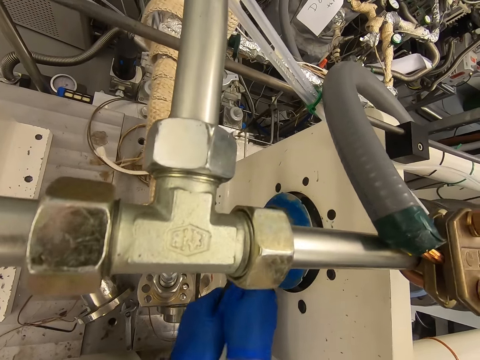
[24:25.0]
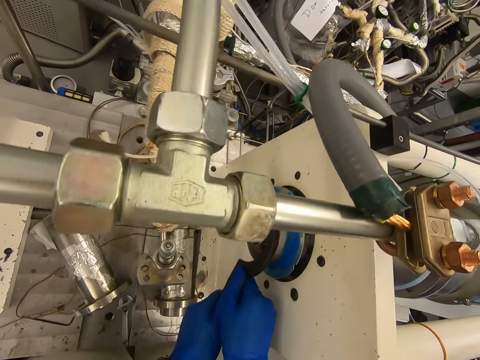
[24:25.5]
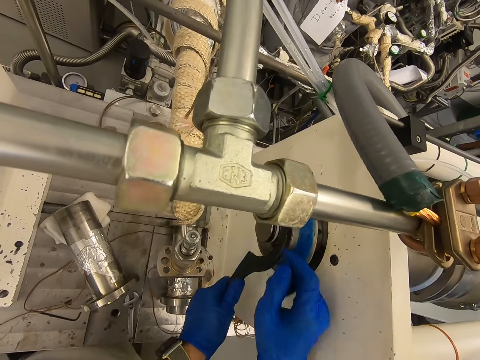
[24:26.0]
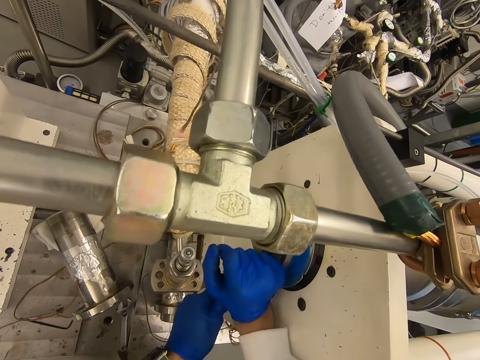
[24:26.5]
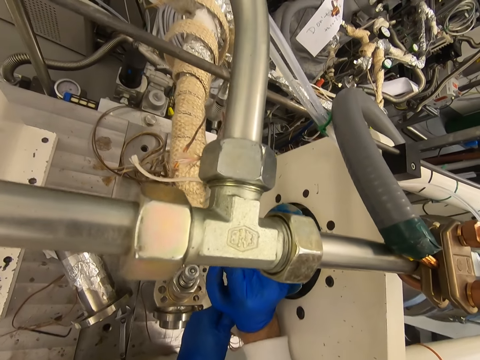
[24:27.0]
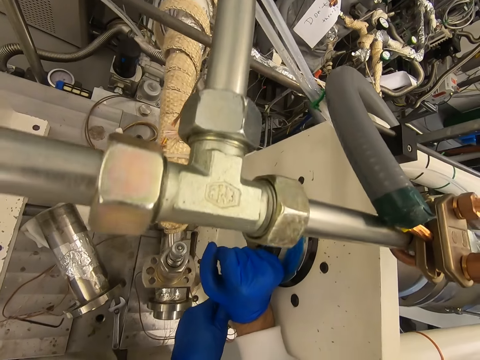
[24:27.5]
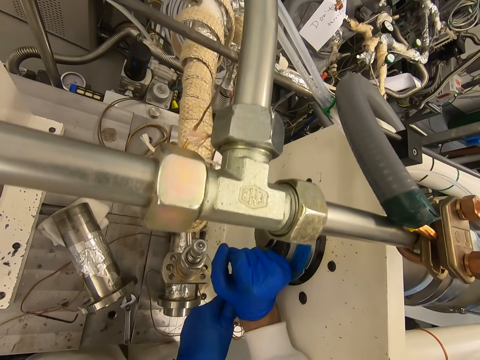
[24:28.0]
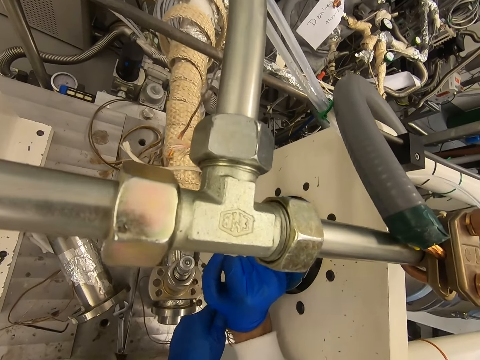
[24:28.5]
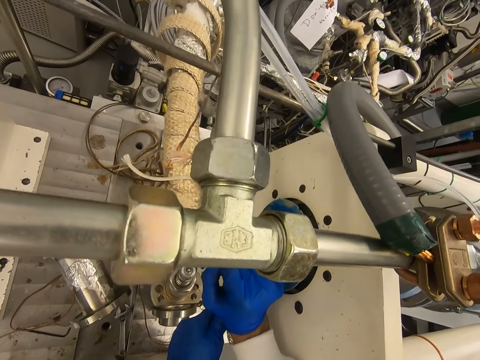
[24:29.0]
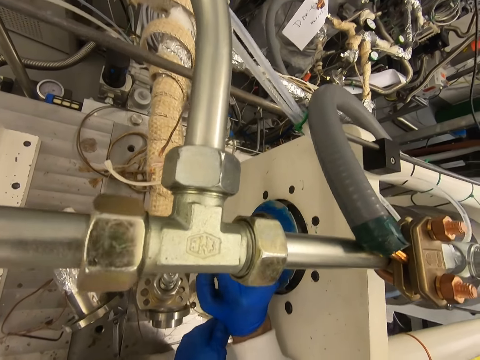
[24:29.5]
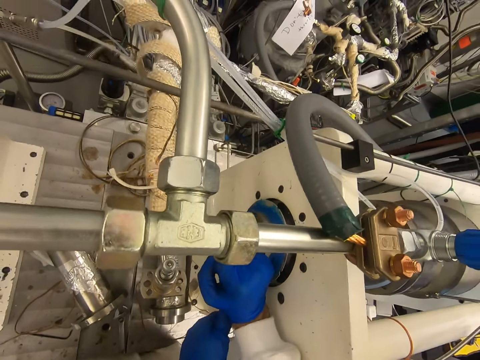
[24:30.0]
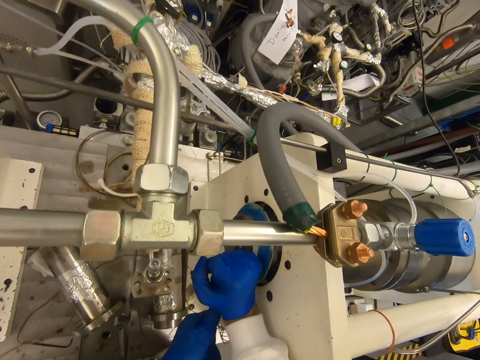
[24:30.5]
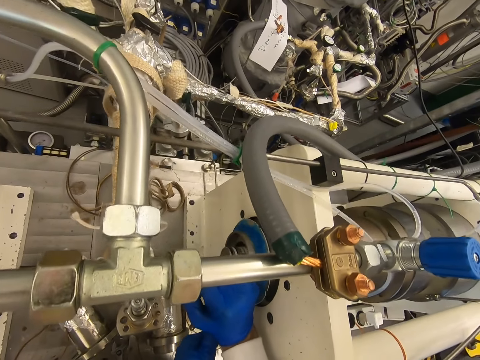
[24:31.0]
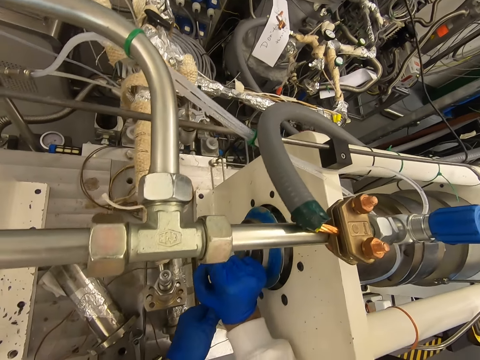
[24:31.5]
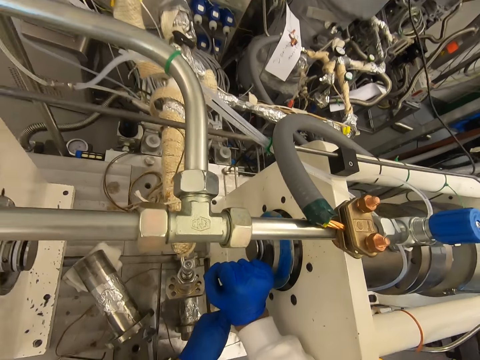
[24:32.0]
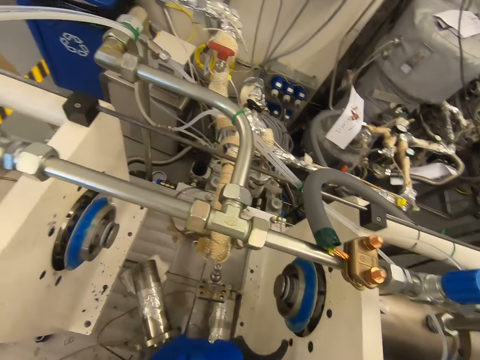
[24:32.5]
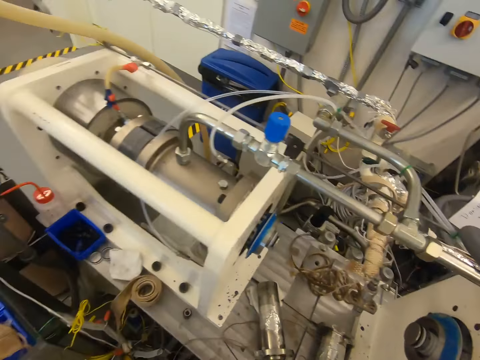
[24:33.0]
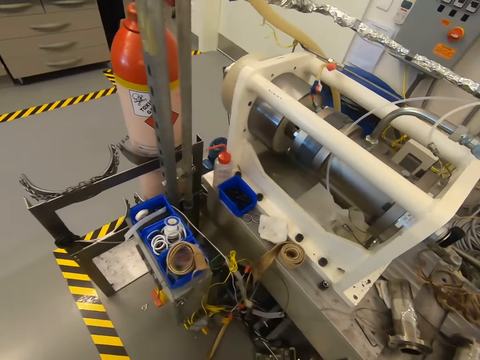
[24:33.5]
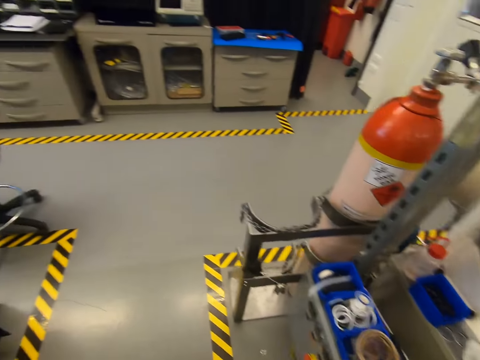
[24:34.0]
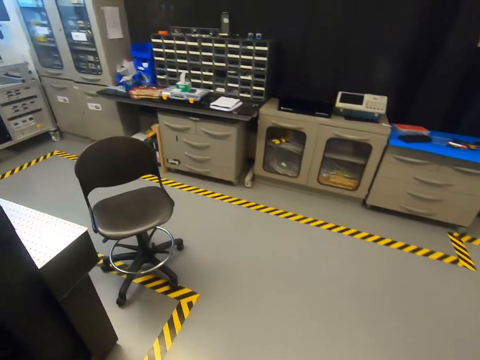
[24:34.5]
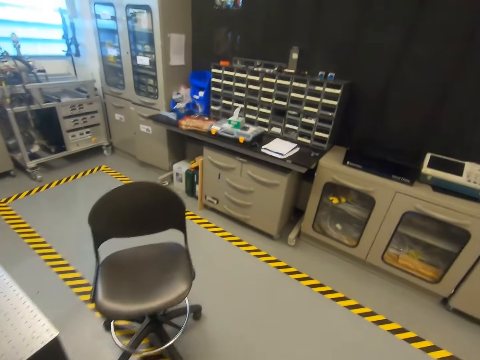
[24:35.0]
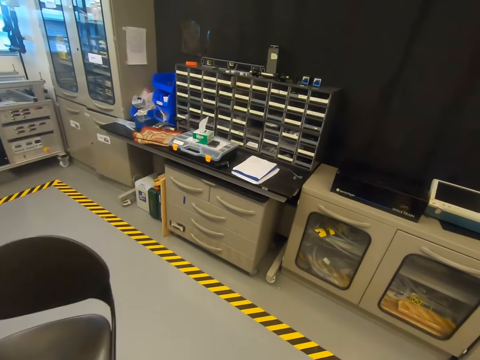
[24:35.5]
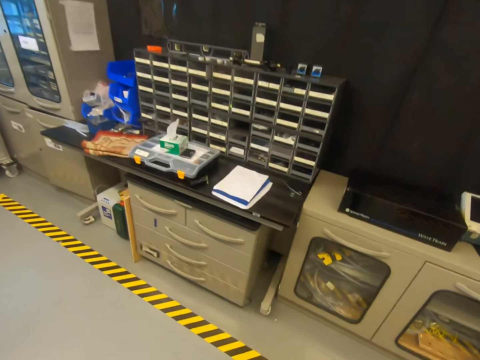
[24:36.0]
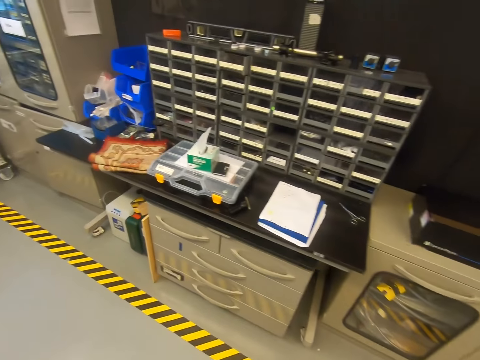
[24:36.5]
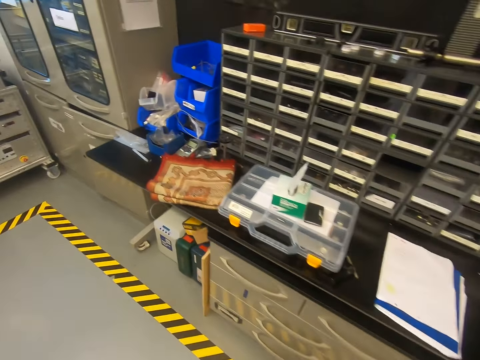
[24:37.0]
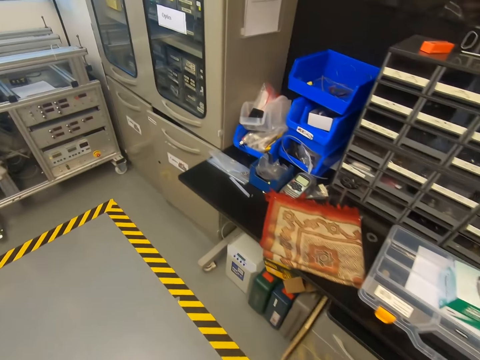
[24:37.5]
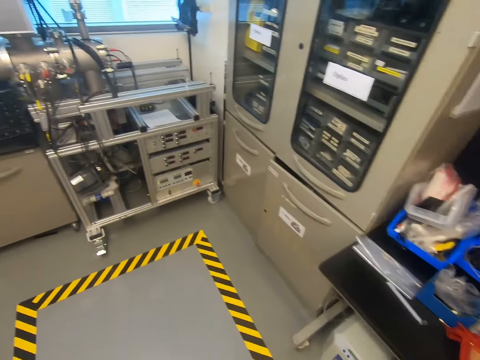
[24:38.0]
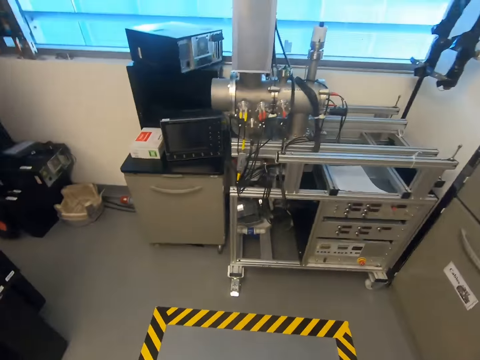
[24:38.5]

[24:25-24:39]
The camera wearer tightens the machine. They tighten the machine again. They walk in the warehouse.

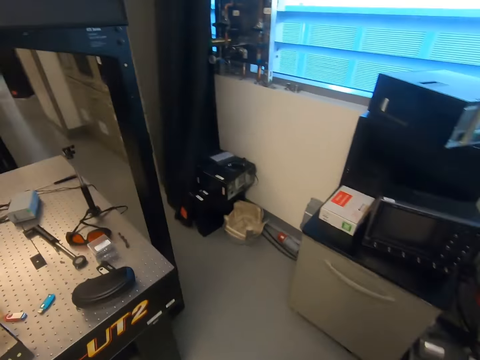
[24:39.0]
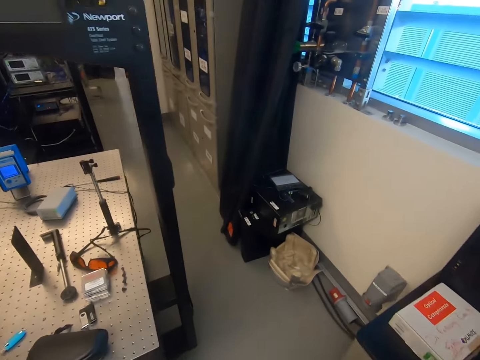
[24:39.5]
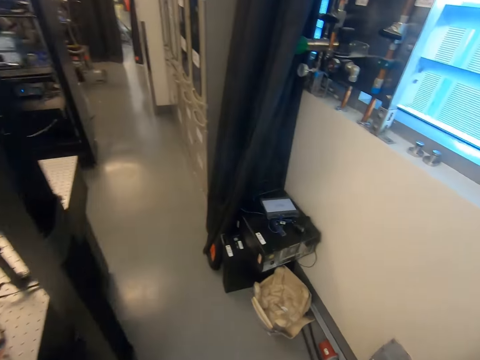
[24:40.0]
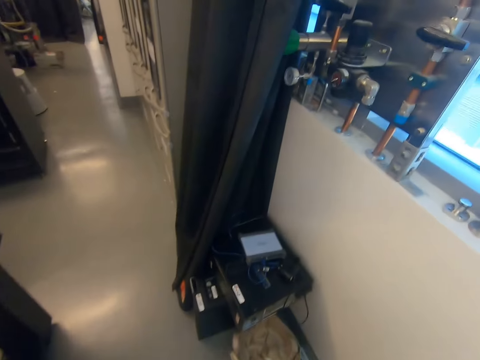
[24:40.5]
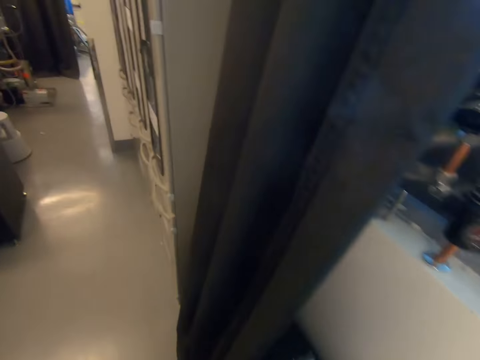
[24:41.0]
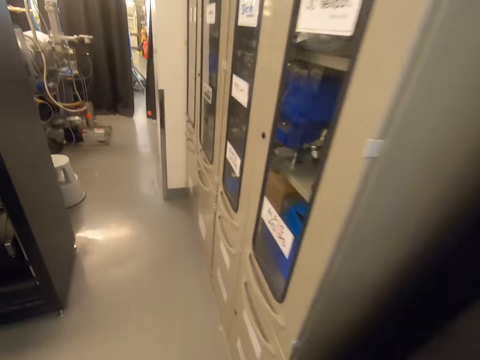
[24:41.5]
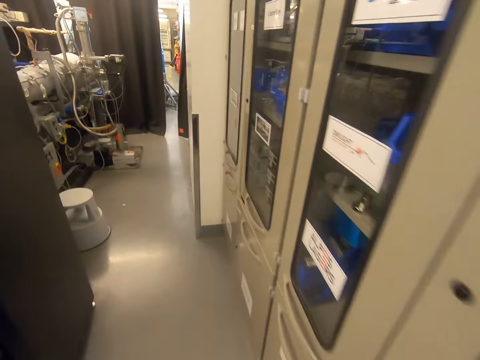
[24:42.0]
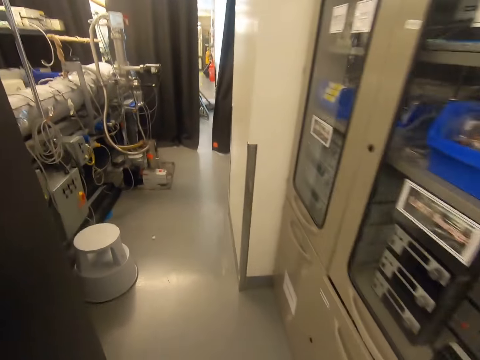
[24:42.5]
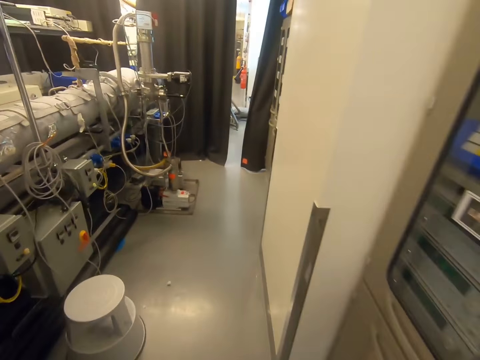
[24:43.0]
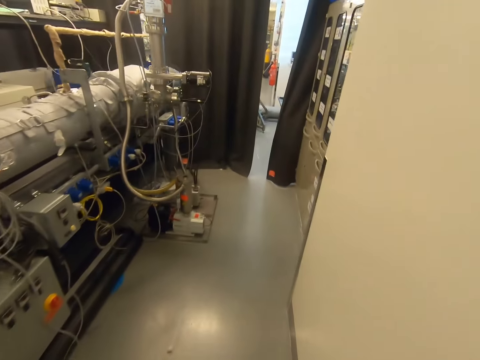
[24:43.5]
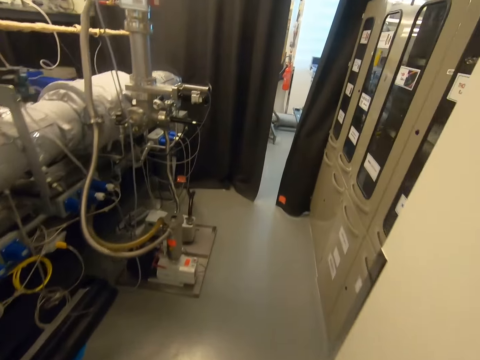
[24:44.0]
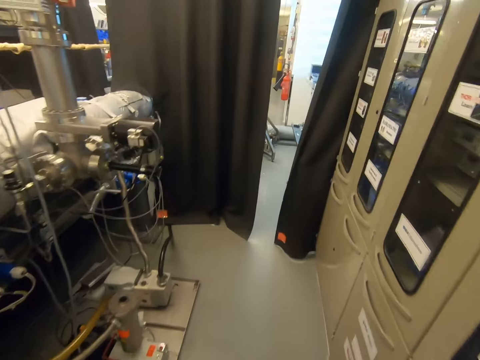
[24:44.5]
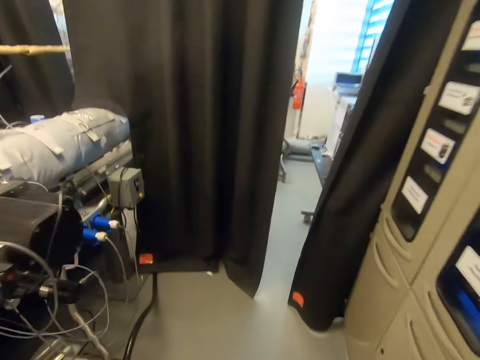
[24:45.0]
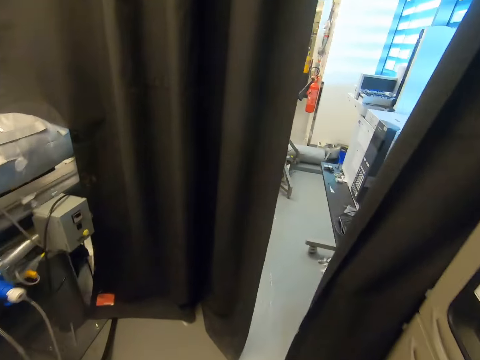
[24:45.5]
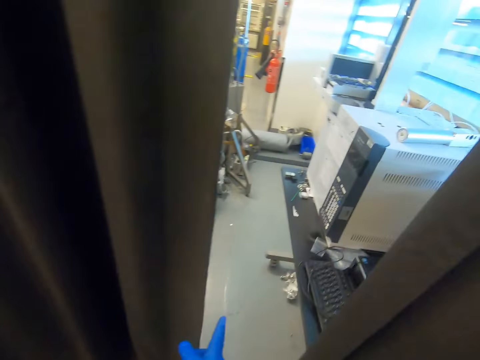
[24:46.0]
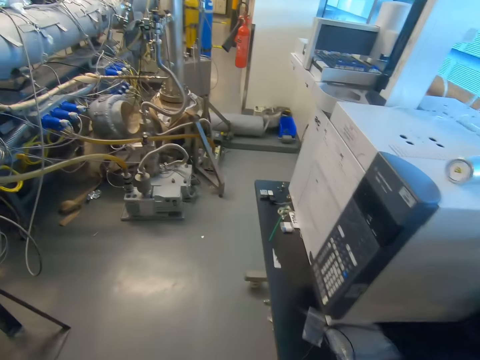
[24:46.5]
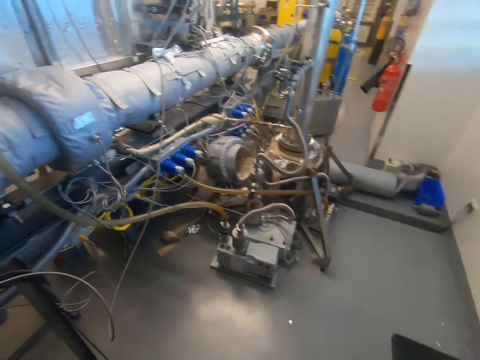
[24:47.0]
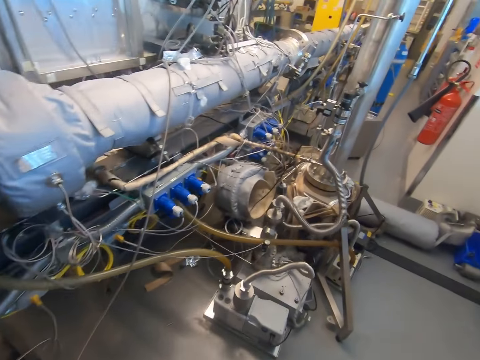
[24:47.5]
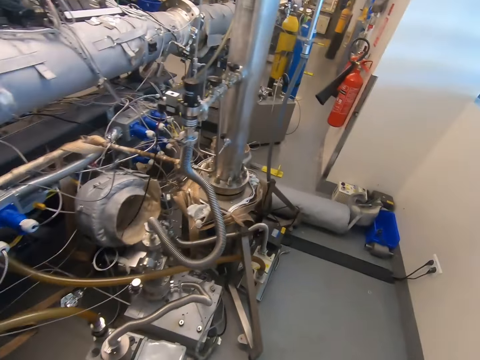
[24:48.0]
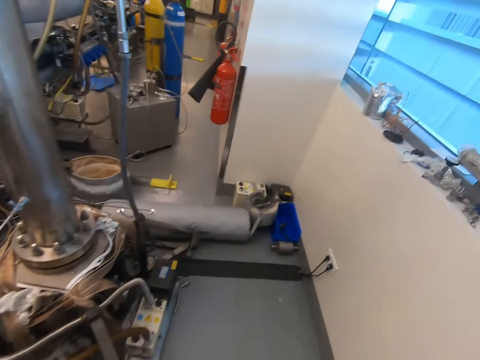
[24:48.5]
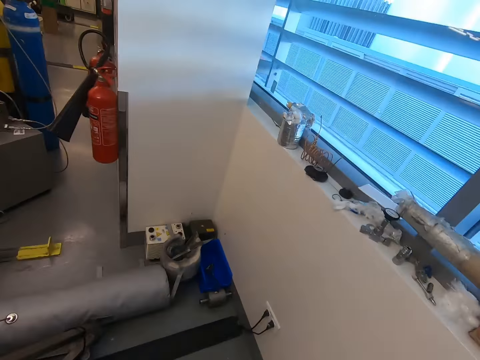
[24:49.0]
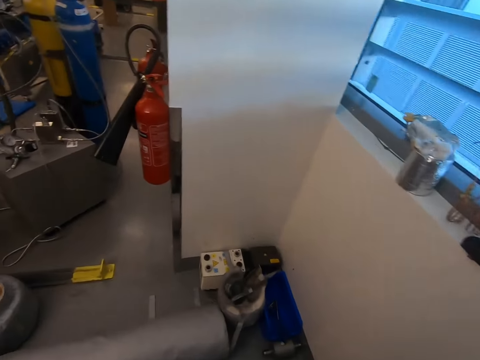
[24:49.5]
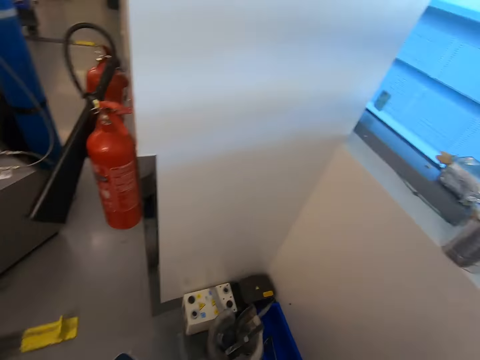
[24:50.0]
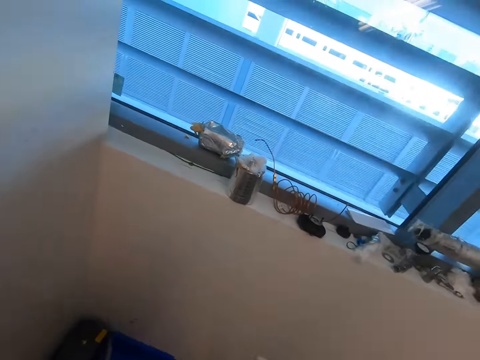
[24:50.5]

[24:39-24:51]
The camera wearer tightens the machine. They walk around.
